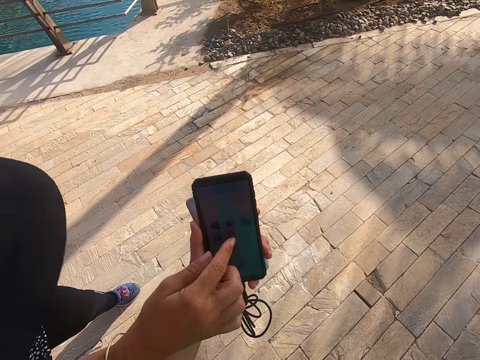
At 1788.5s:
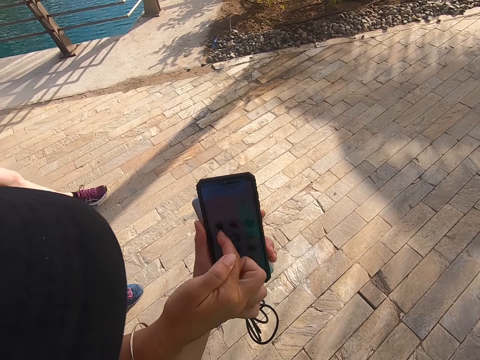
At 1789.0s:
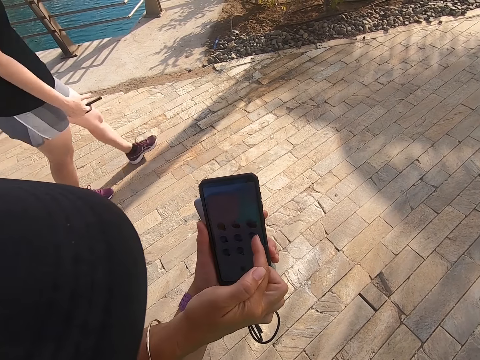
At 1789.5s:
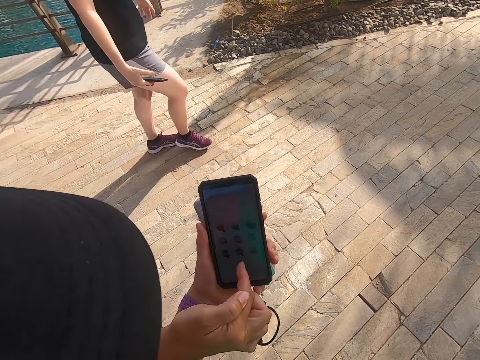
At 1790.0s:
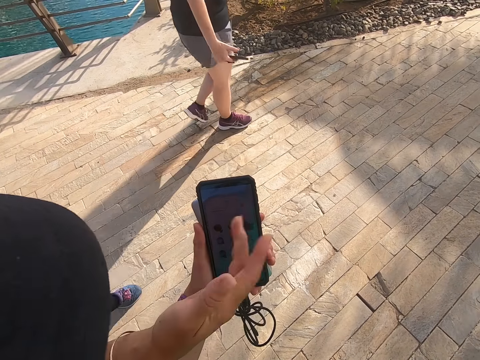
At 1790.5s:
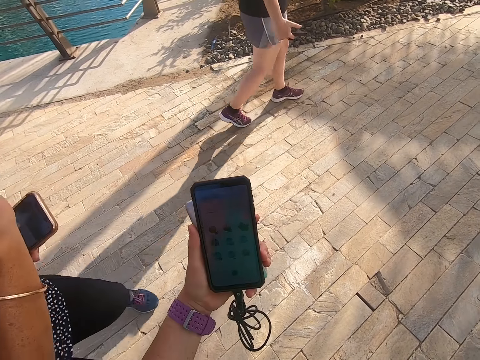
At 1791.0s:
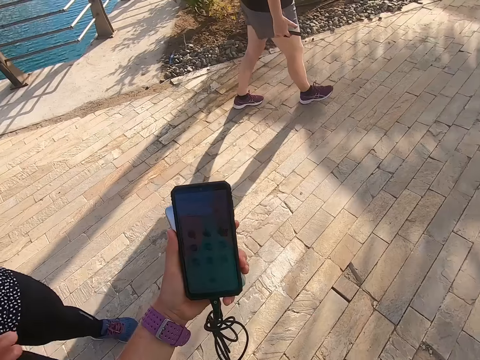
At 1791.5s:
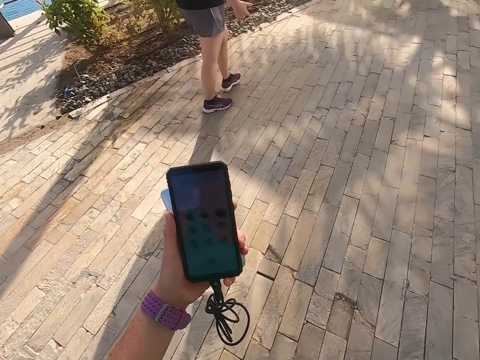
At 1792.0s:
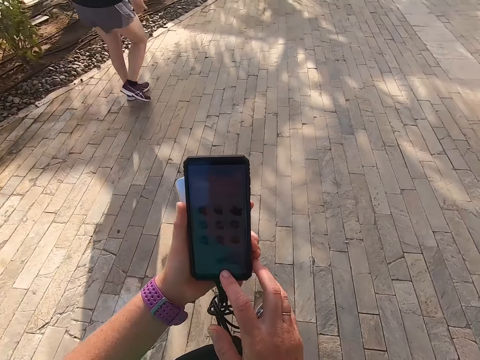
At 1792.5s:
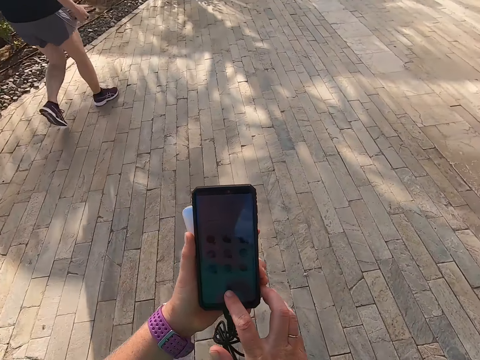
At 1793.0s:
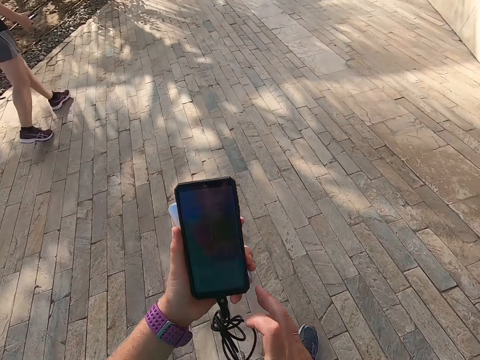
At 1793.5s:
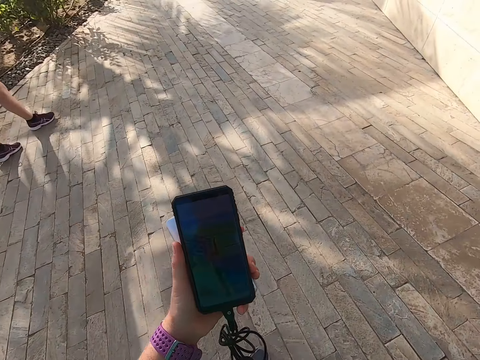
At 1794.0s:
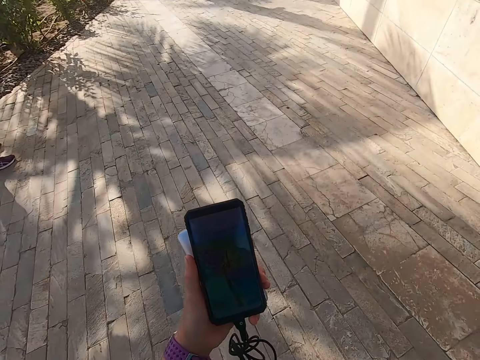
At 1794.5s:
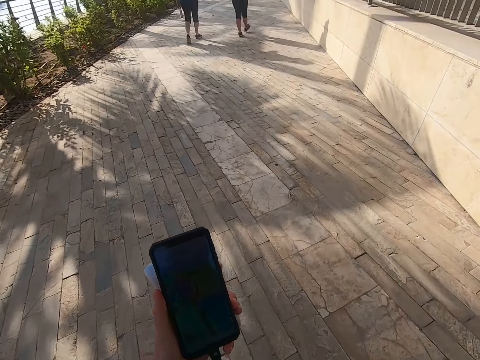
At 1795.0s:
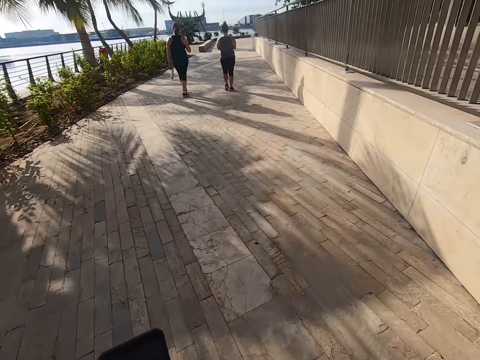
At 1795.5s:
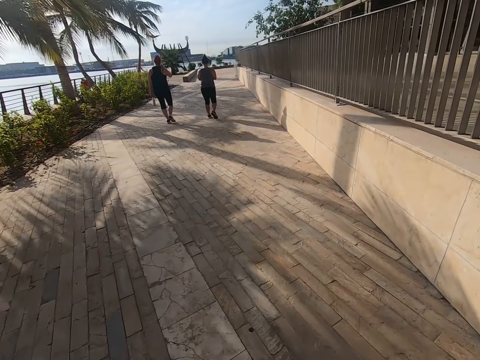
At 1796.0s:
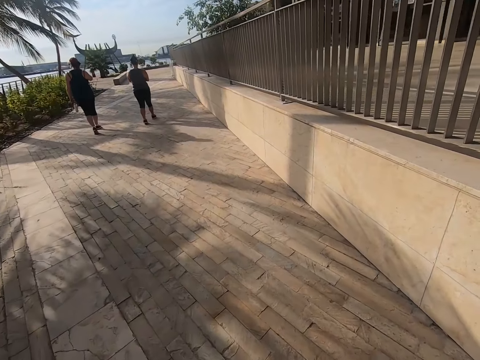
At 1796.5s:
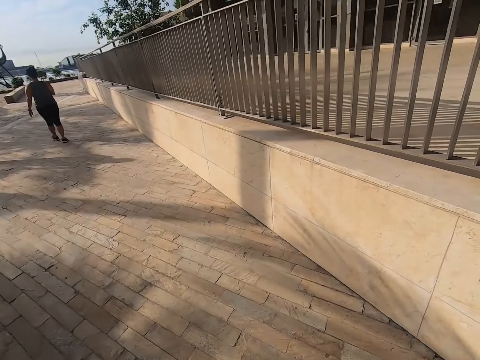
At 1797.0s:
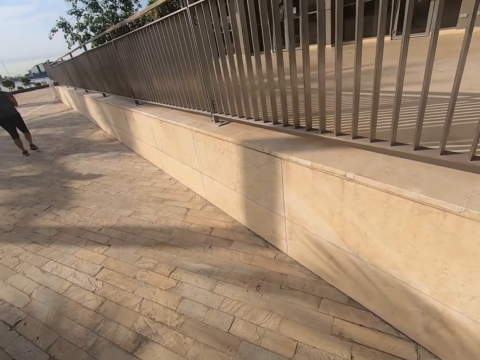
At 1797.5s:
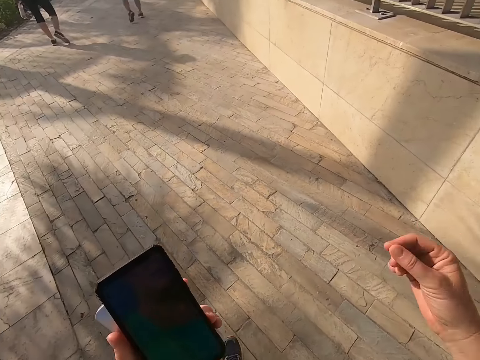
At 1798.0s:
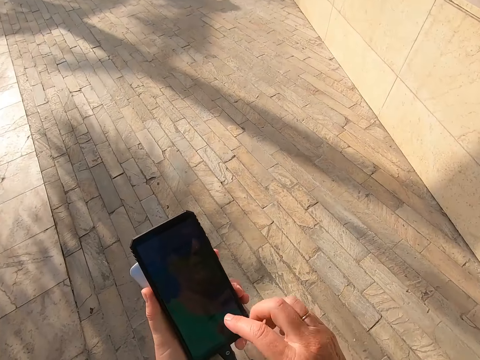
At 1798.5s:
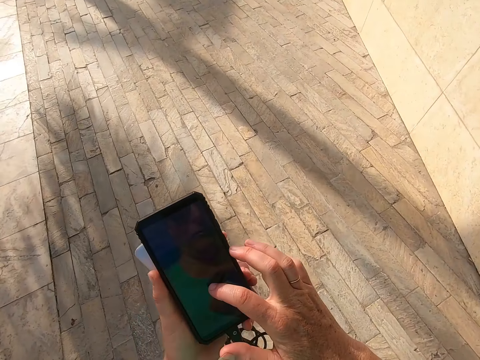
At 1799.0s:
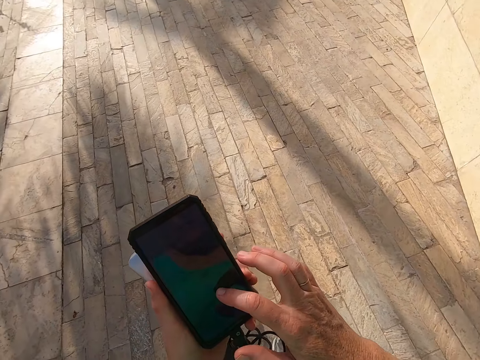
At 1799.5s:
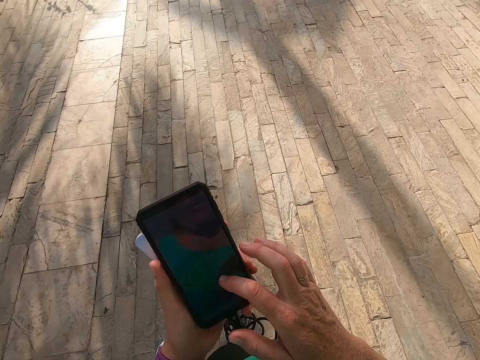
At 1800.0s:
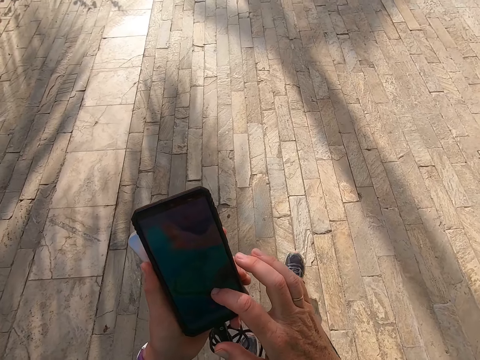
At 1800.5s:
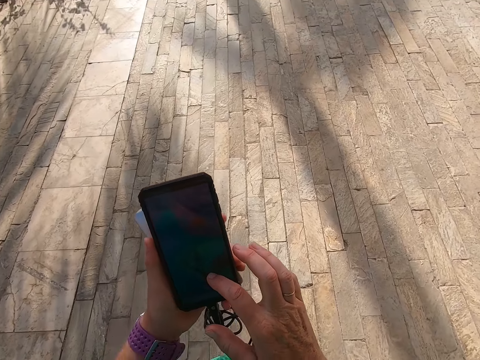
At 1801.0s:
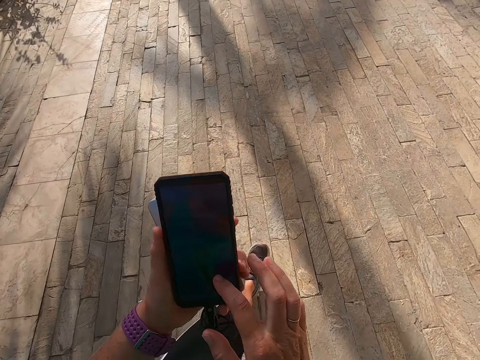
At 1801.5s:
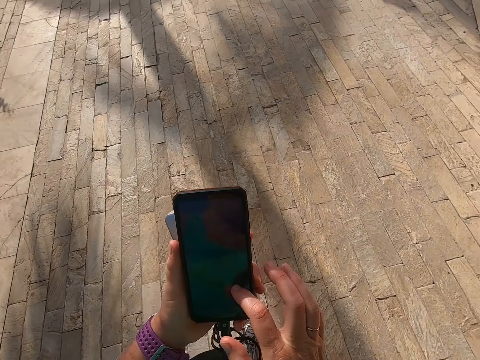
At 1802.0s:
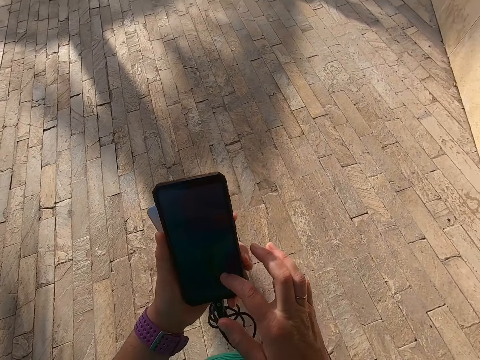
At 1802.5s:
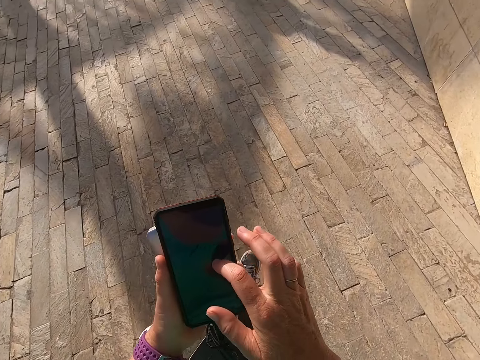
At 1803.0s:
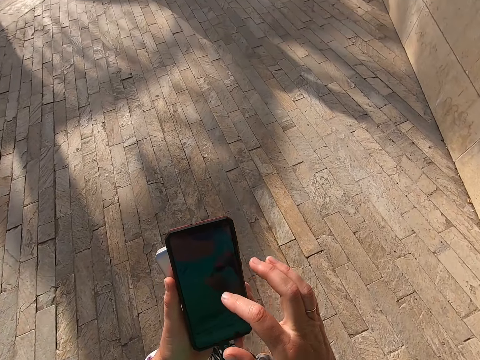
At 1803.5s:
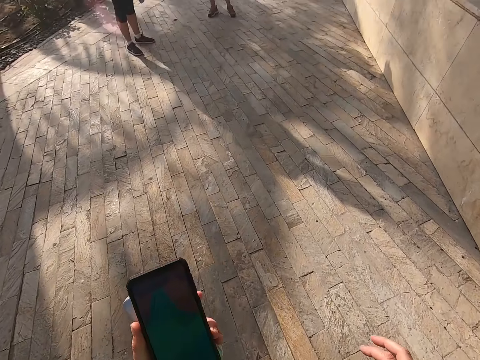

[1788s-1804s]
A man walks around the road. Another man talks to a third man. Someone touches a man's phone. The camera wearer scrolls the phone. They hold the phone. They take a selfie. They look on the phone. They walk on the road. They scroll the phone. They touch the phone. They take a selfie.

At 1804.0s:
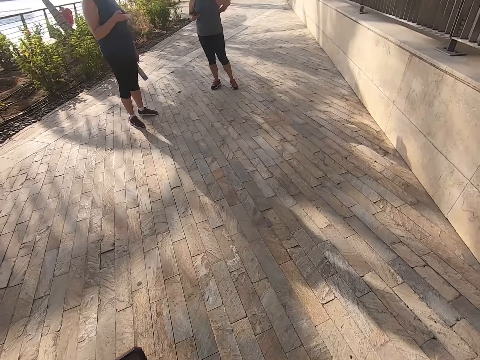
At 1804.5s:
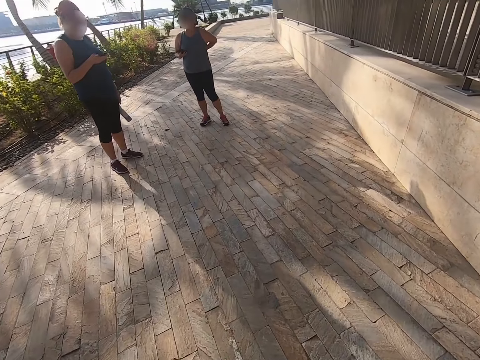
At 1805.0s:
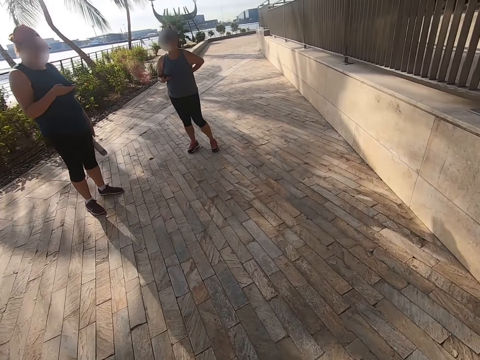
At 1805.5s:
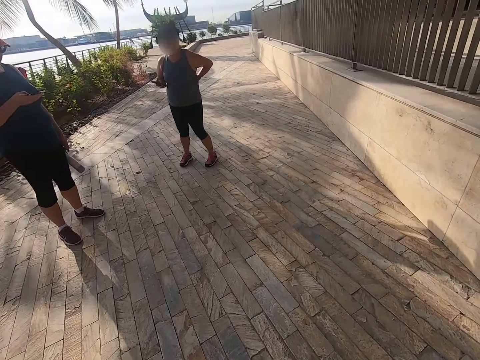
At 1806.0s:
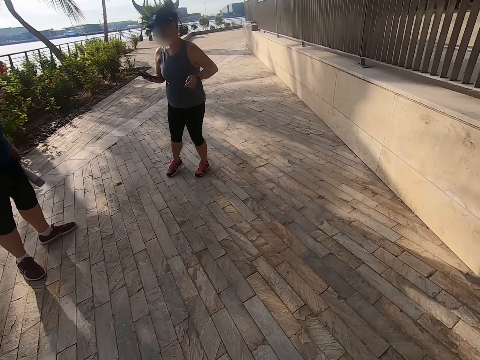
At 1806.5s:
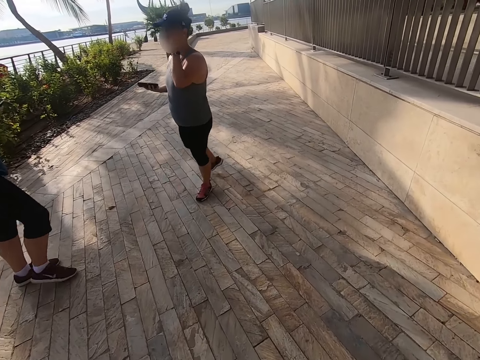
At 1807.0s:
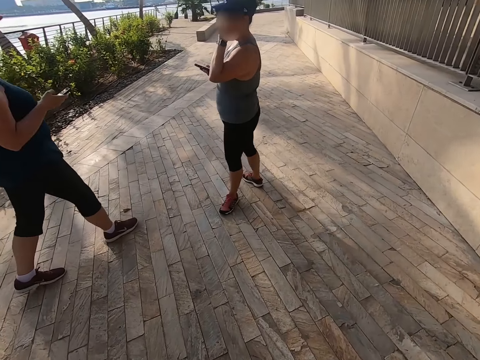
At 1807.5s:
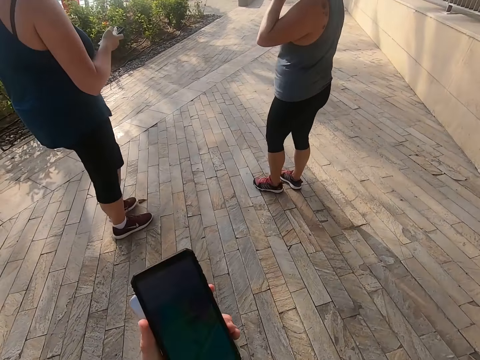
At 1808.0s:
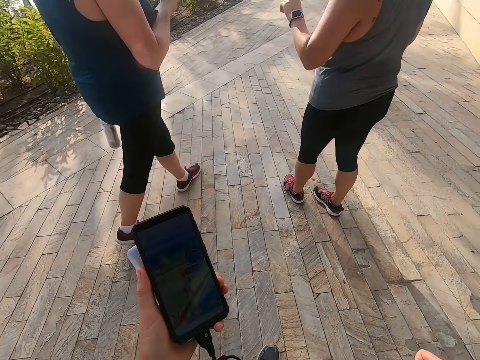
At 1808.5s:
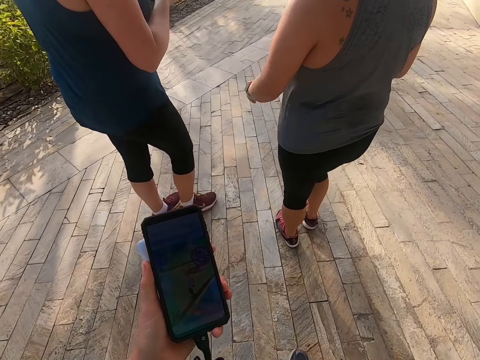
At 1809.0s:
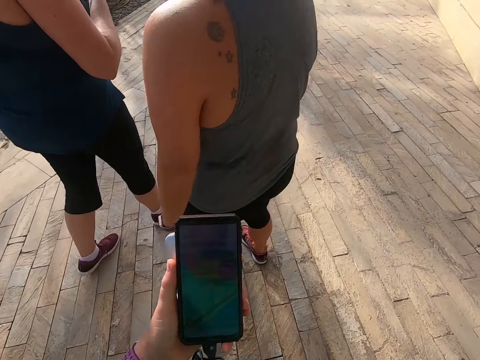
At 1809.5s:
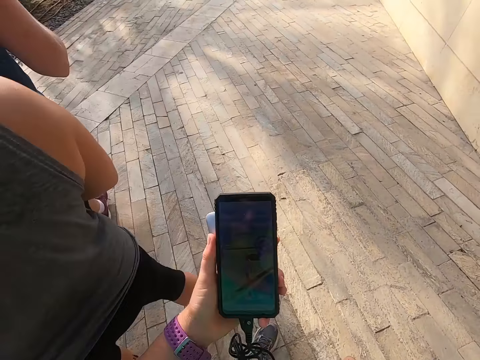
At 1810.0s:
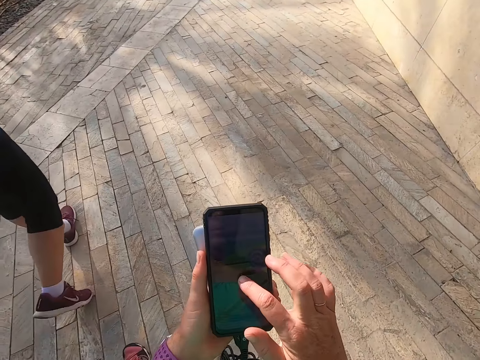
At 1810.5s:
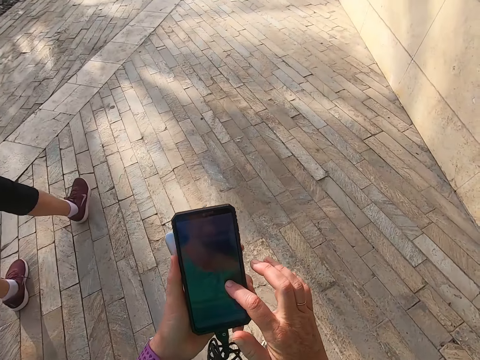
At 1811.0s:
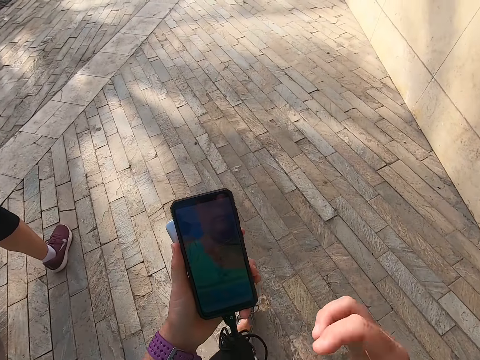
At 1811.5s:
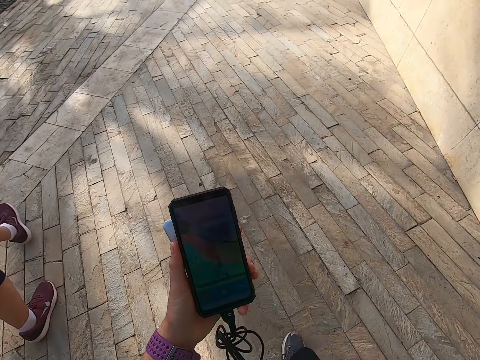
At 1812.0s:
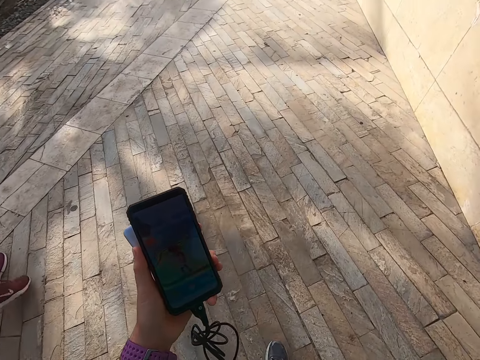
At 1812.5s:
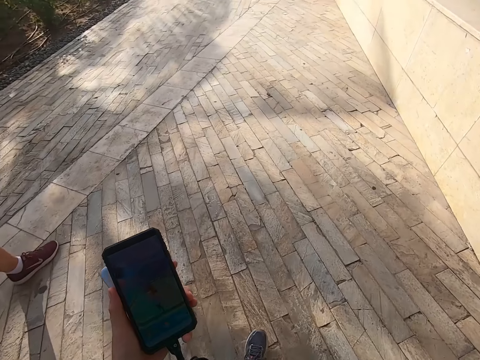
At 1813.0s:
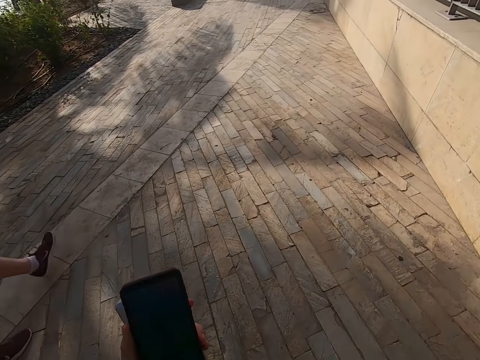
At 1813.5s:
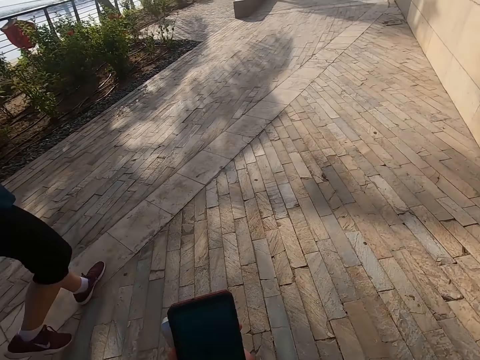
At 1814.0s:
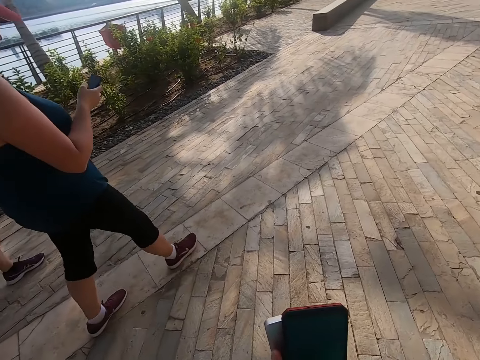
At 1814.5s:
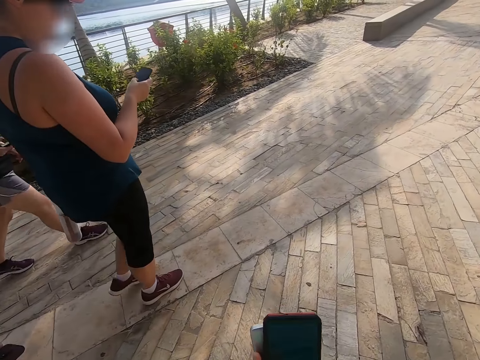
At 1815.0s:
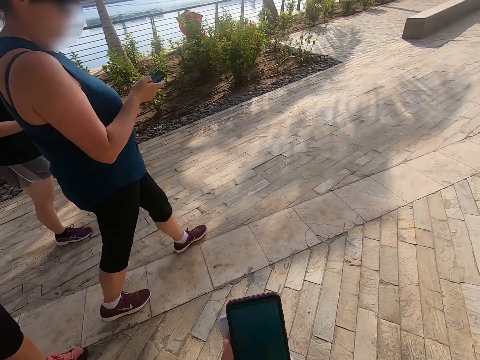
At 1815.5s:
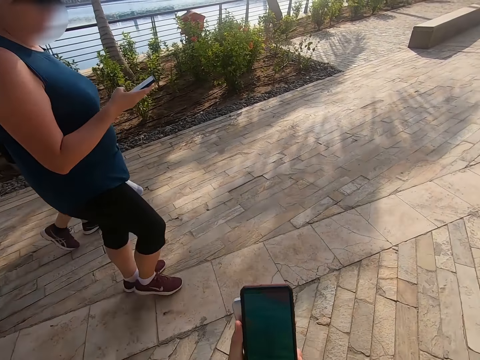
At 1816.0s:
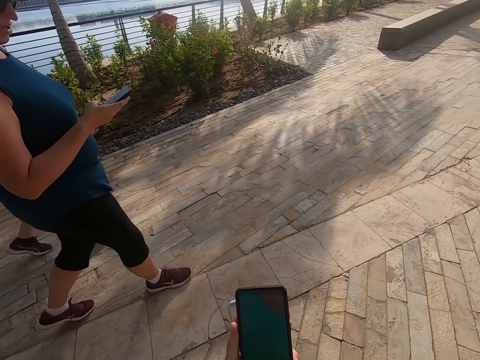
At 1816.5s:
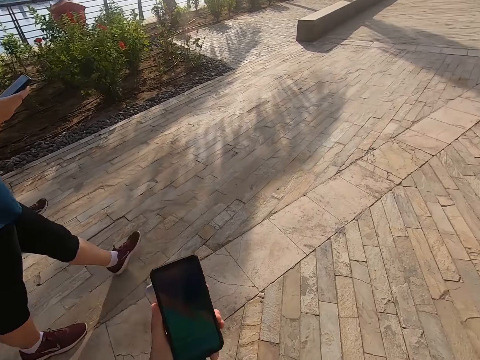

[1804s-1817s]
A man scrolls the phone. Another man scrolls the phone. The first man walks on the road. The other man walks on the road. The camera wearer walks on the road. They touch the phone. They scroll the phone. They take a selfie. They look at the phone. The other man walks on the road. A third man walks on the road.
